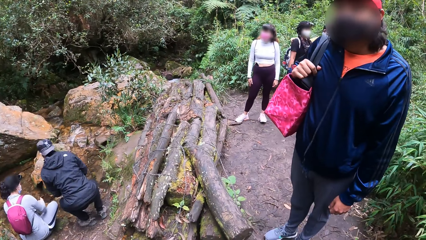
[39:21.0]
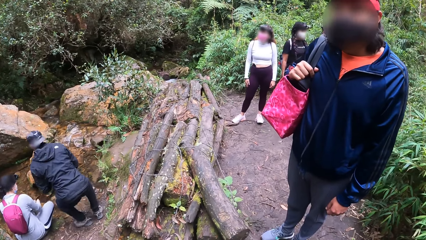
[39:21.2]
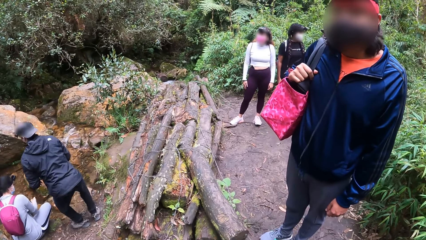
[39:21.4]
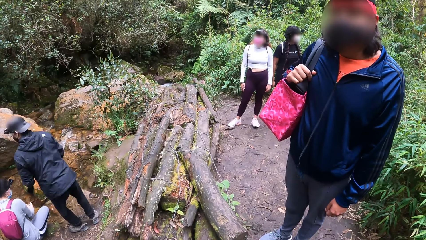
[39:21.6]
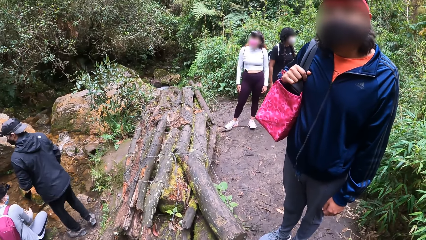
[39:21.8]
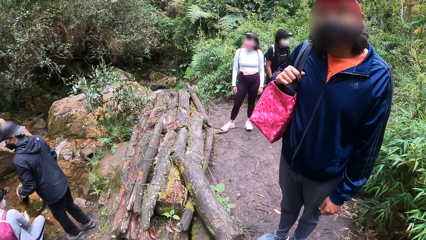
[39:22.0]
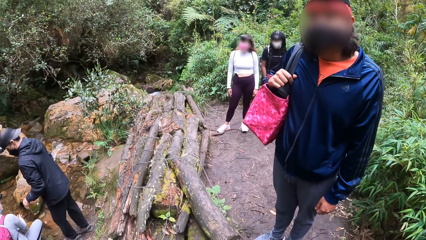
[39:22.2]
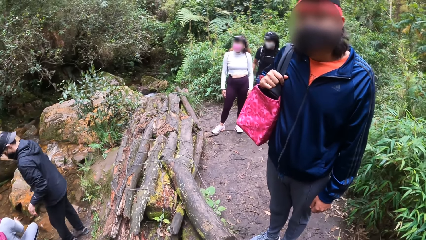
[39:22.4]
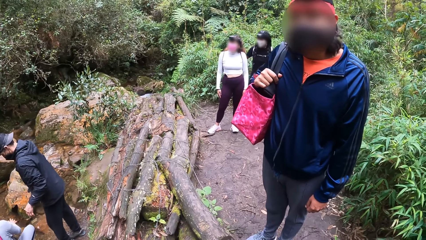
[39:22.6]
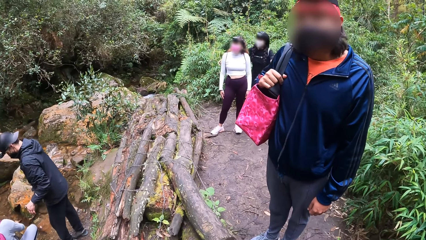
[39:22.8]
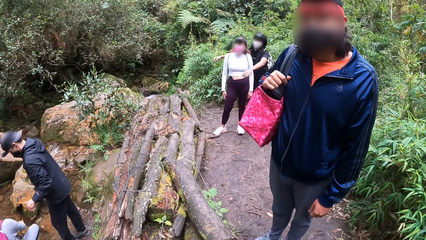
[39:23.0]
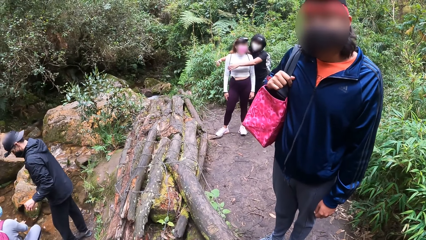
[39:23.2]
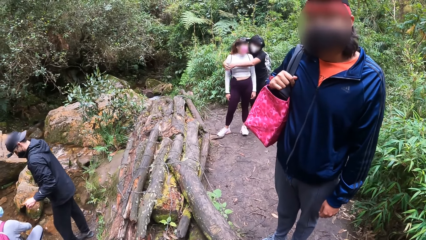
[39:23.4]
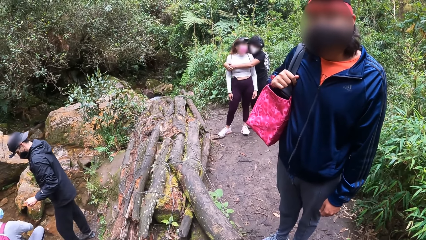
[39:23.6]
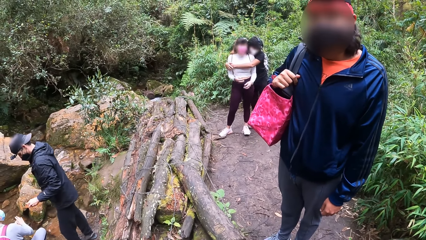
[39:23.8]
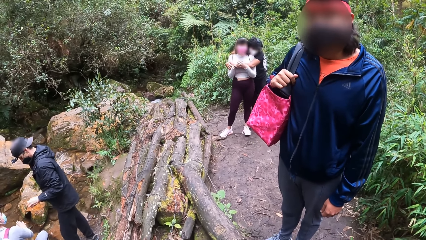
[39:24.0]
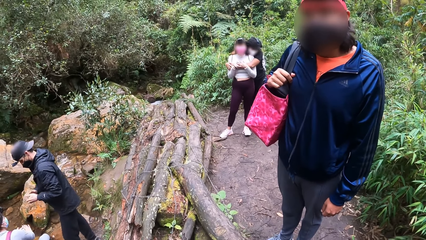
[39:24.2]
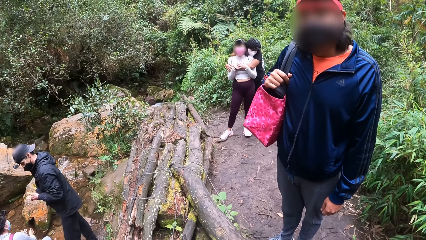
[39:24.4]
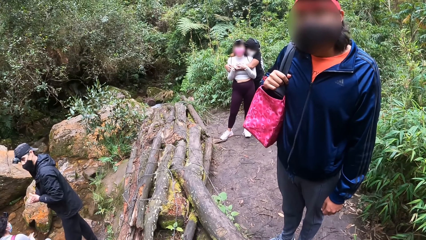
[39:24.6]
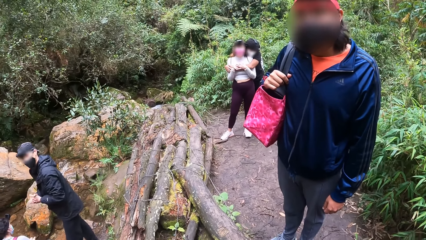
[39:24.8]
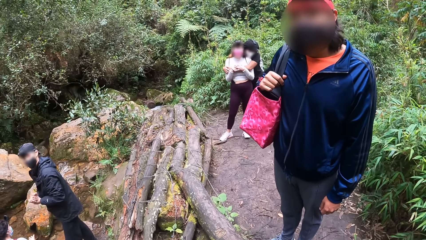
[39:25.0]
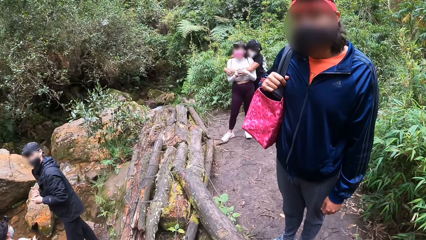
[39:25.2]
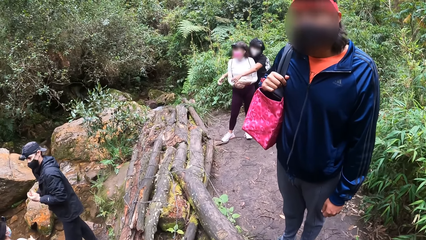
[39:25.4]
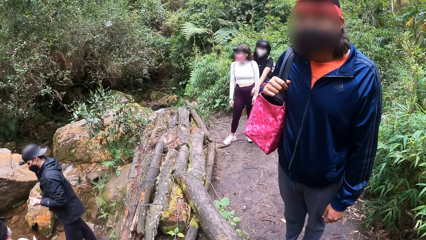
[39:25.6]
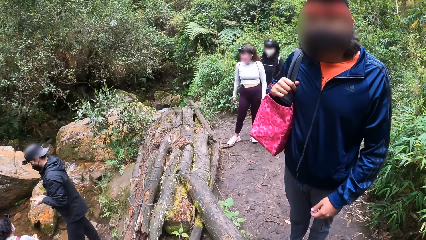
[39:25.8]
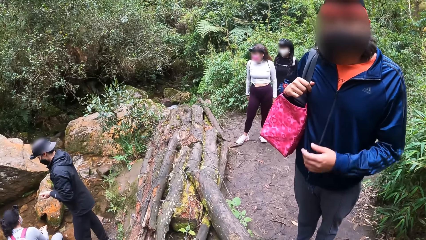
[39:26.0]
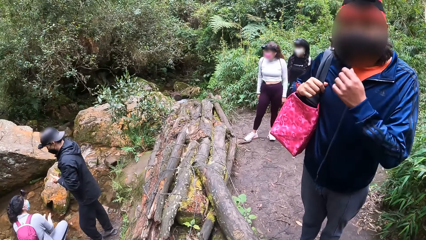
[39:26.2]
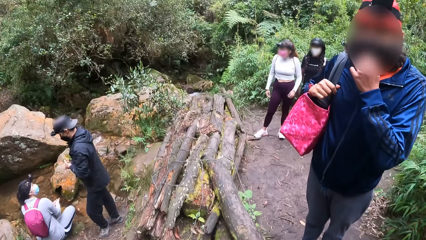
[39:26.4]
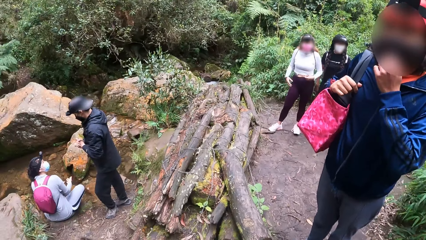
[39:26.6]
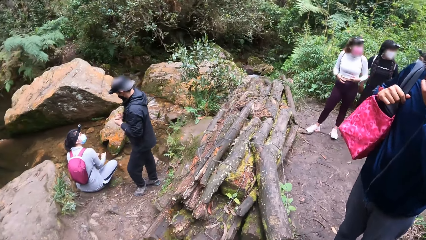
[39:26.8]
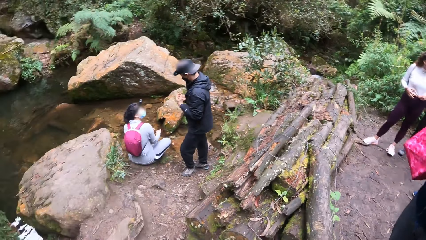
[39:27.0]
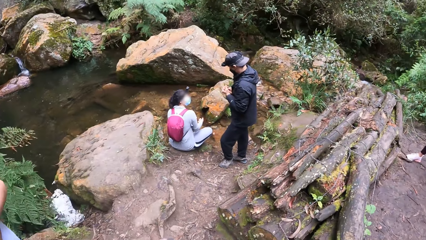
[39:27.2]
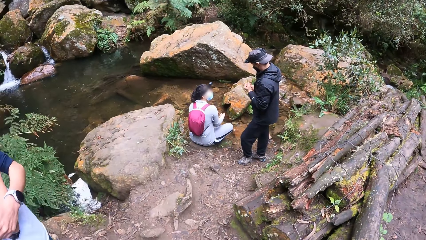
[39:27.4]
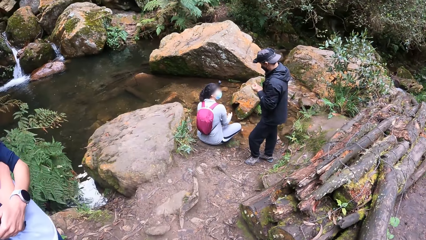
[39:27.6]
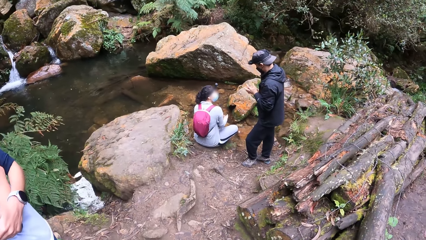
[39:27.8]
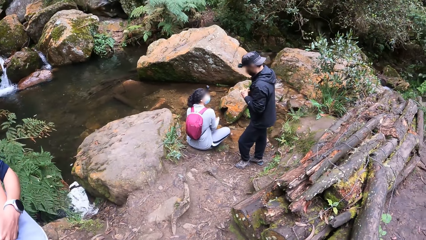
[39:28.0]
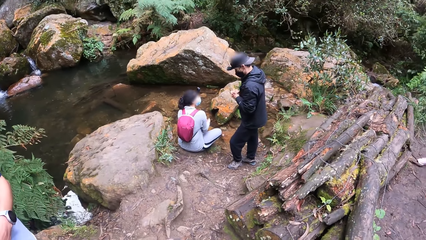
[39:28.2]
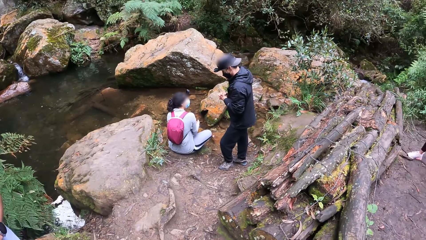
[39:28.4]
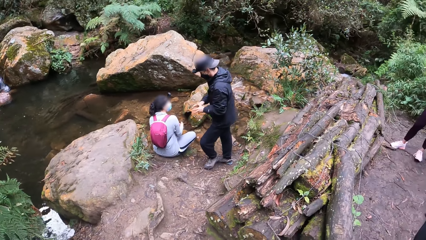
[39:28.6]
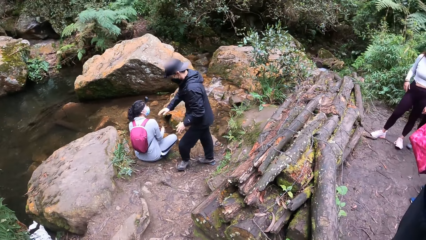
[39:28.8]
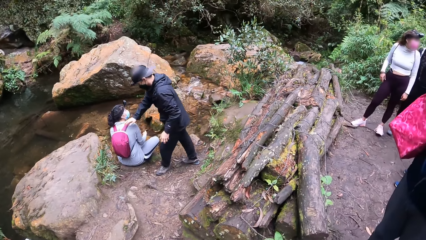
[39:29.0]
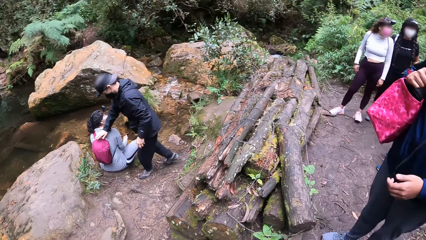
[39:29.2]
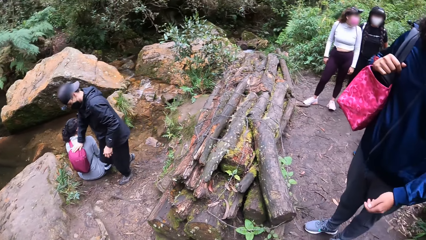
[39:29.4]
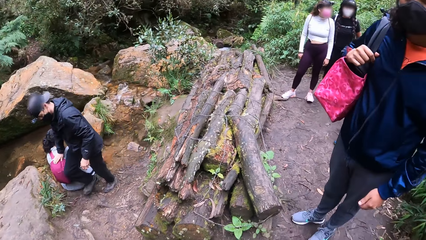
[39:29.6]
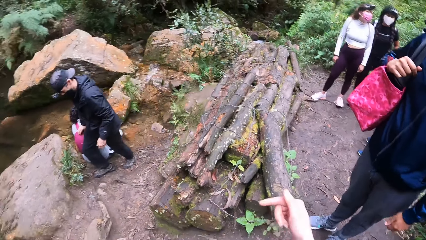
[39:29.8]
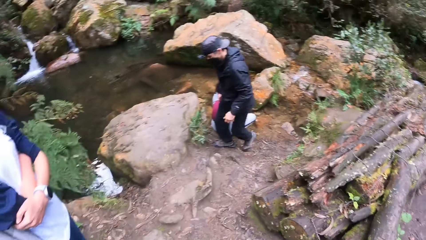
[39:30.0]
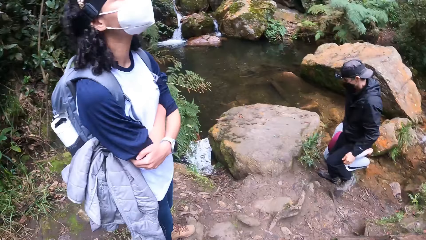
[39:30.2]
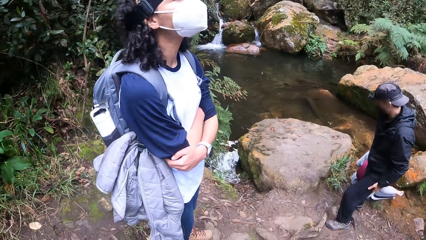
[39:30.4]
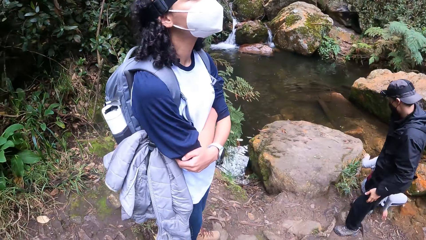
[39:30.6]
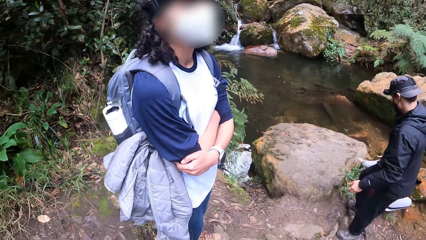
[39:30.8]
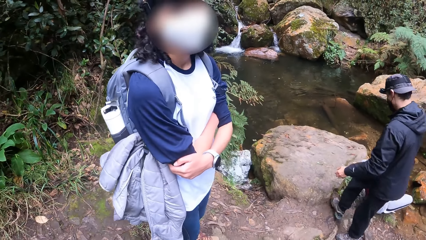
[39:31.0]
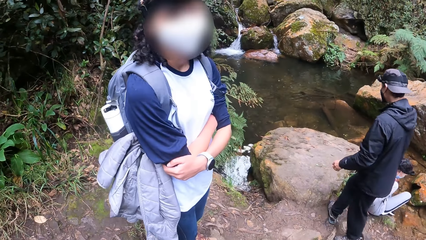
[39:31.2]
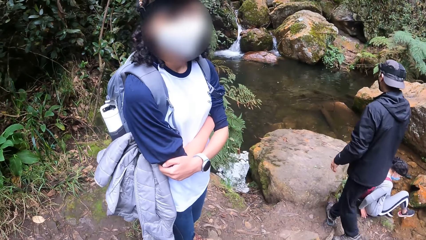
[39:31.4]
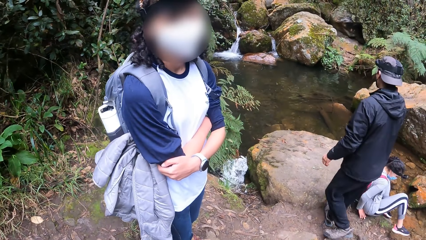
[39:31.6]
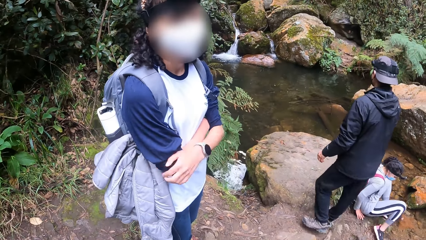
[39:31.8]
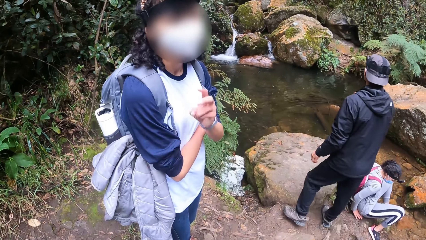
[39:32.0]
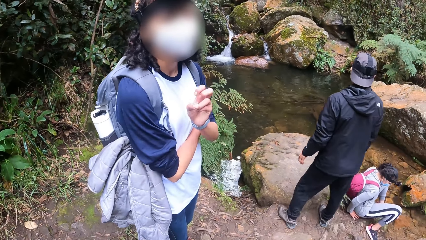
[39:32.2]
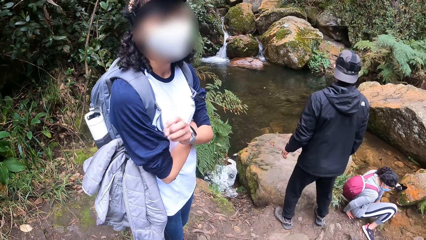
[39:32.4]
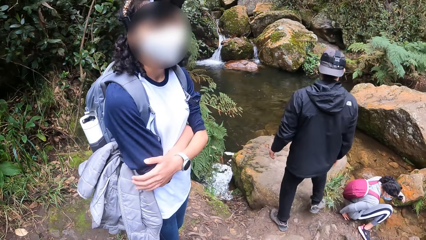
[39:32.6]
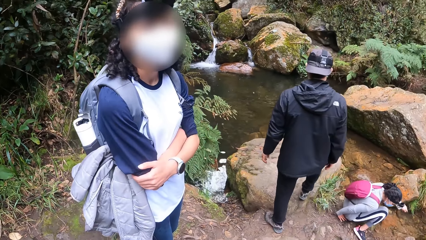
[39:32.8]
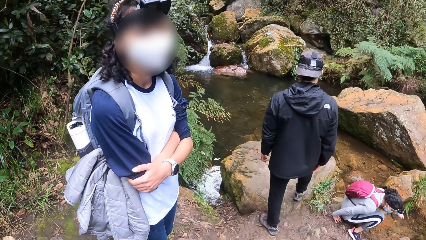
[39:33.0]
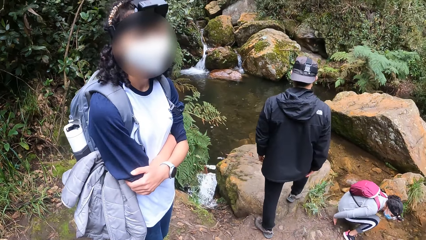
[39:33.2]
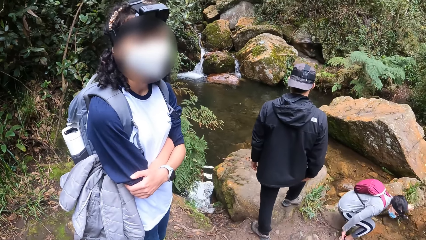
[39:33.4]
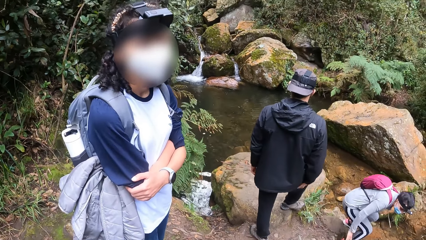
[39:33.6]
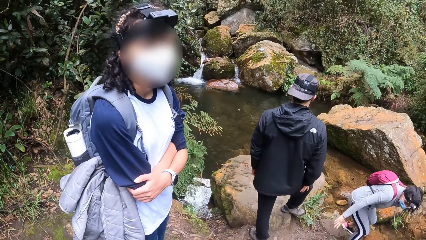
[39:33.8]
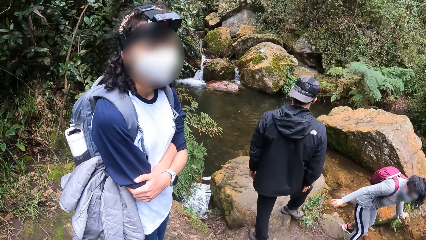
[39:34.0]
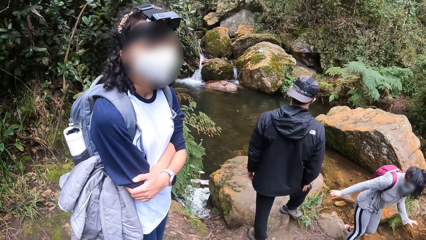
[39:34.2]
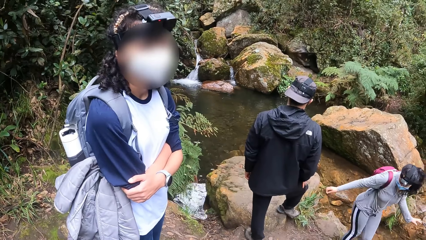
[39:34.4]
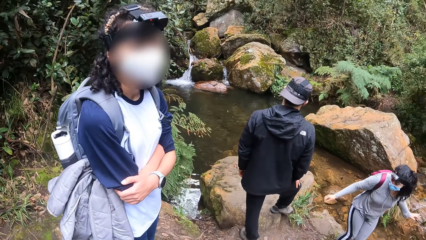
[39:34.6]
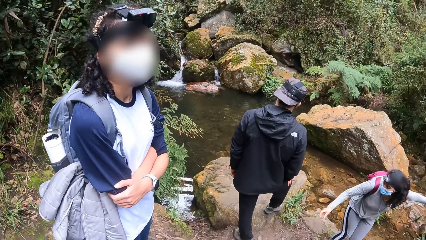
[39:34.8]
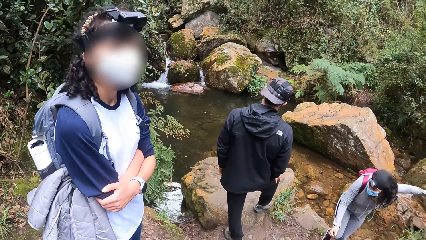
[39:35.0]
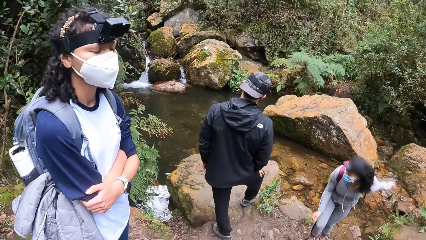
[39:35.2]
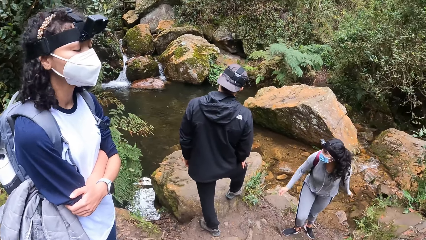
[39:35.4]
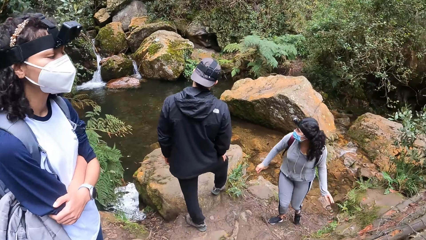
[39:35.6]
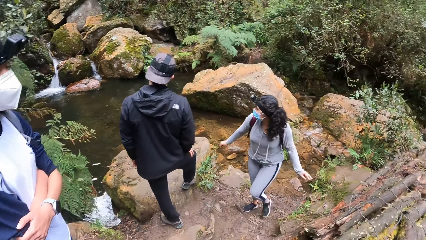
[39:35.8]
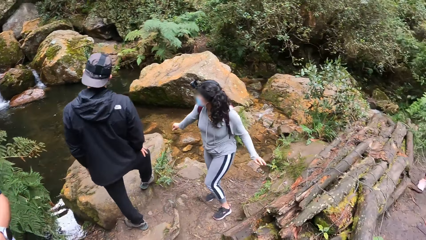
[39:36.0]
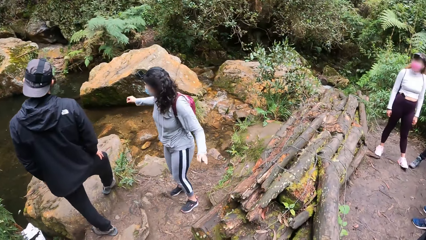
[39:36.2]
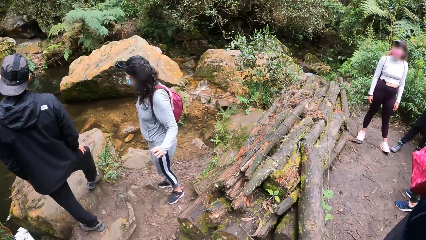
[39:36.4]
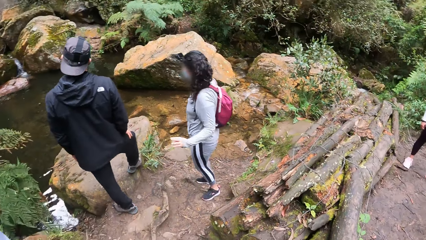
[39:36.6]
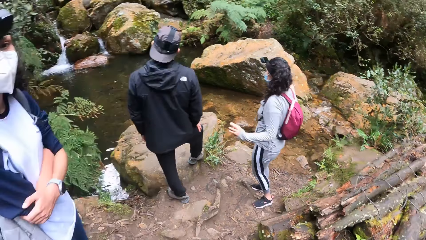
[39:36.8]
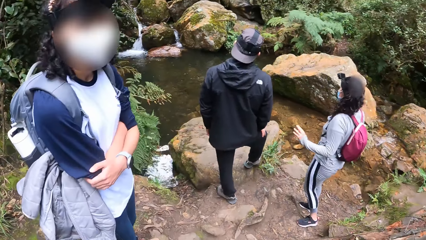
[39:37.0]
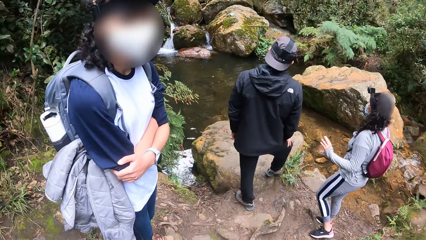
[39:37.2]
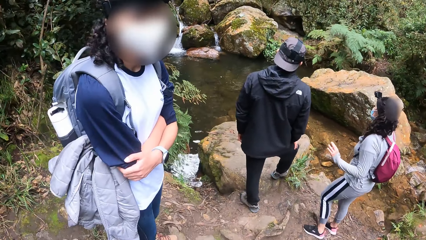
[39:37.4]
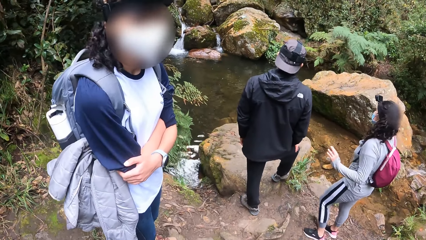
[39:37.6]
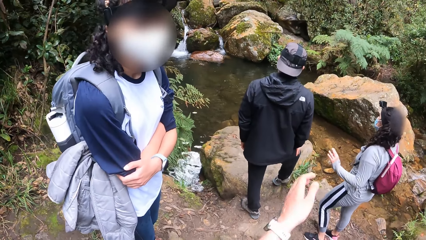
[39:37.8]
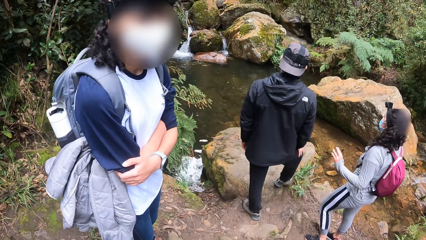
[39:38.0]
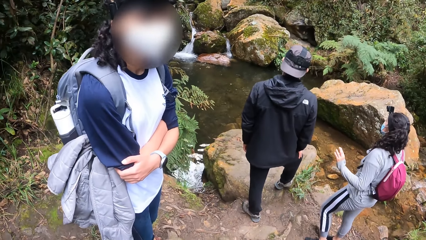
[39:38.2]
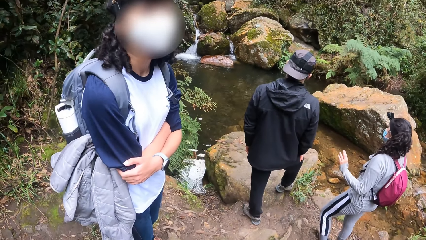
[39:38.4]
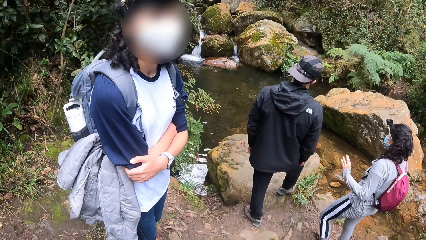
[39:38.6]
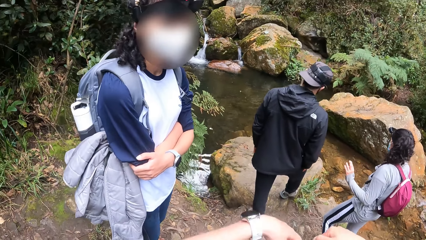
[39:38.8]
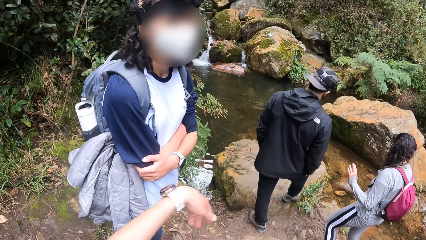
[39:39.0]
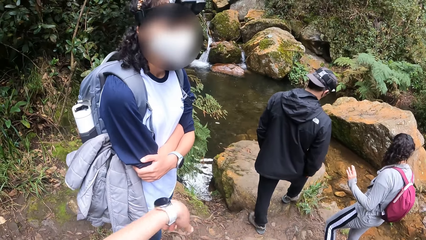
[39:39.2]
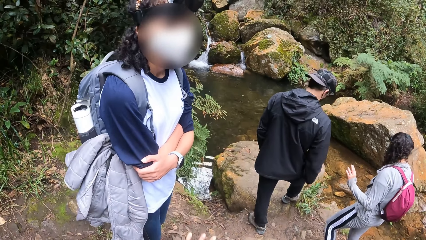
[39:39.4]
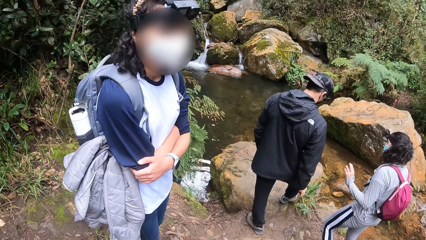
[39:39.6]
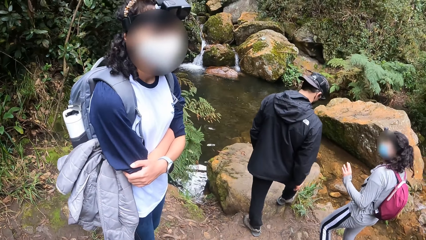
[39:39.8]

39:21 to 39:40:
The camera wearer interacts with a man. A woman hugs another woman. Another man touches a bag behind a third woman with his right hand. The camera wearer interacts with a fourth woman. The third woman stands. The second man places his right leg on the stone.
